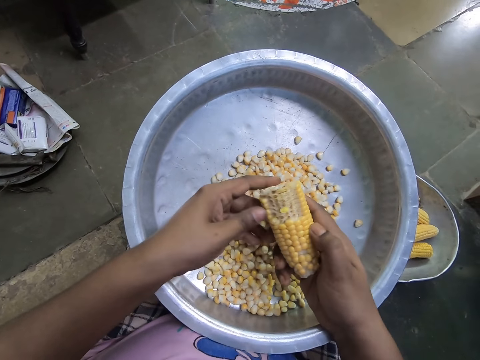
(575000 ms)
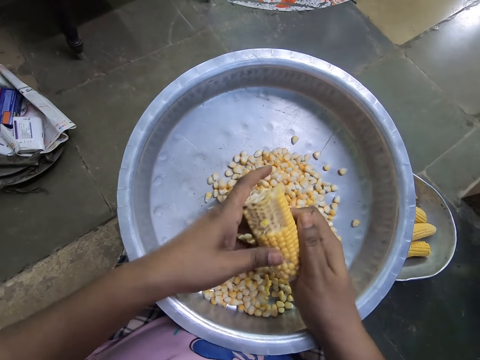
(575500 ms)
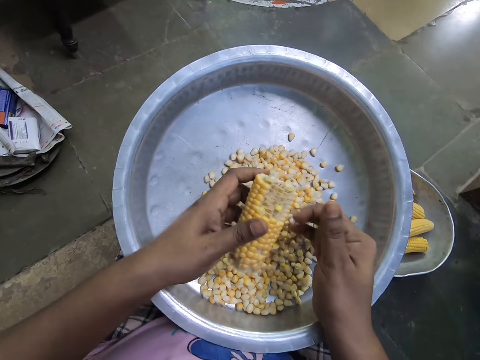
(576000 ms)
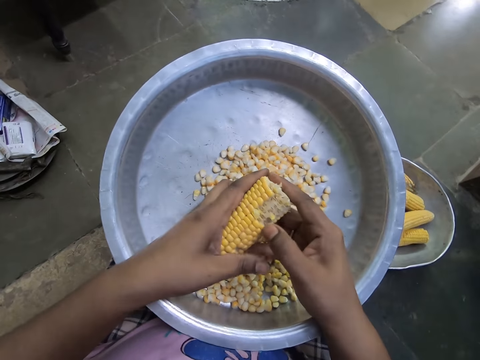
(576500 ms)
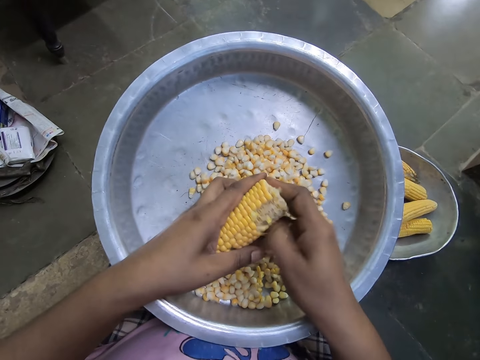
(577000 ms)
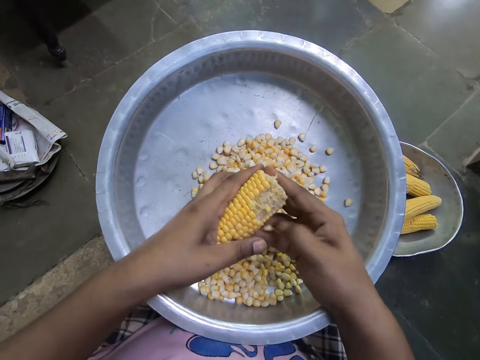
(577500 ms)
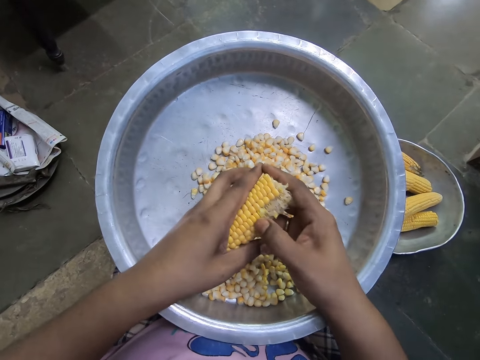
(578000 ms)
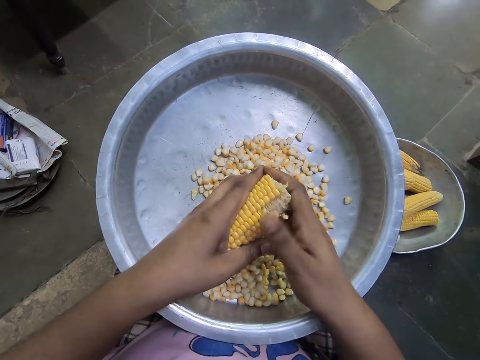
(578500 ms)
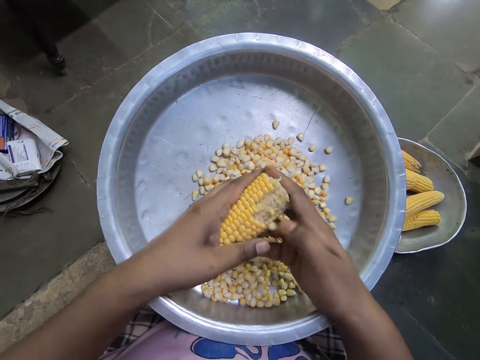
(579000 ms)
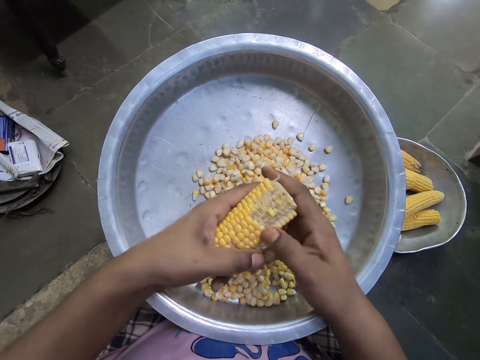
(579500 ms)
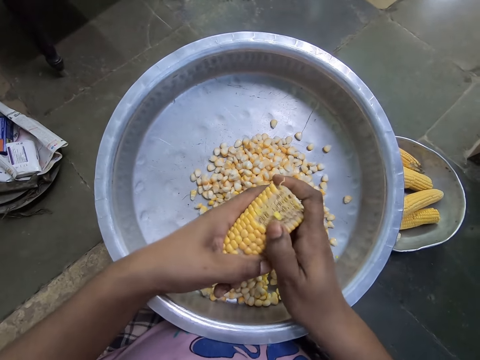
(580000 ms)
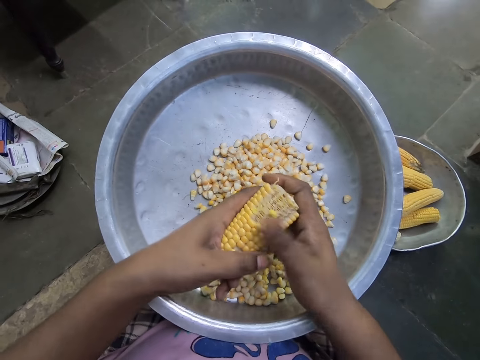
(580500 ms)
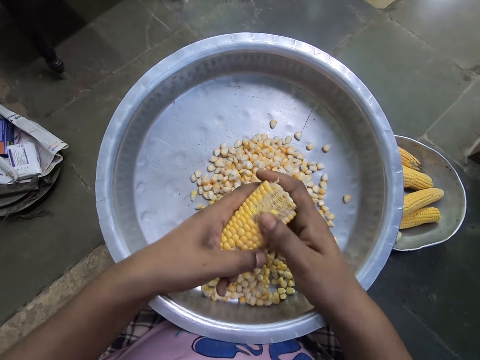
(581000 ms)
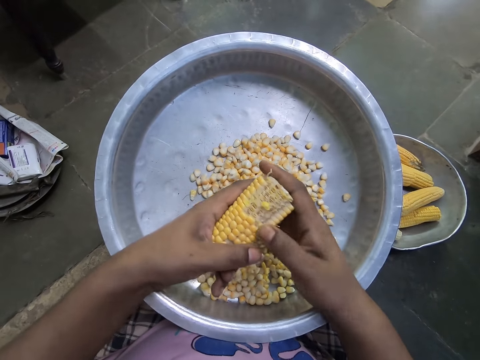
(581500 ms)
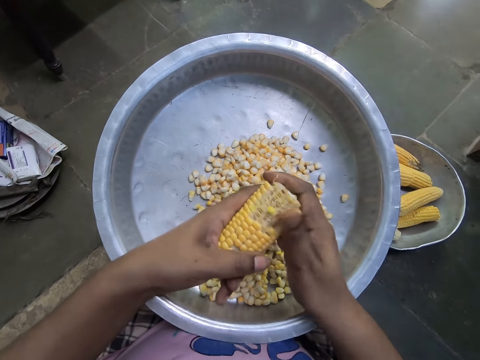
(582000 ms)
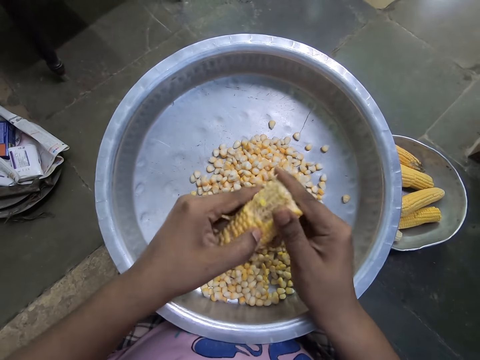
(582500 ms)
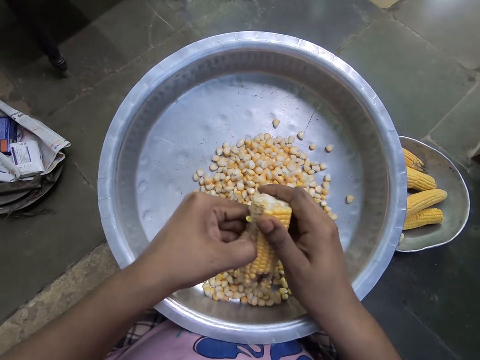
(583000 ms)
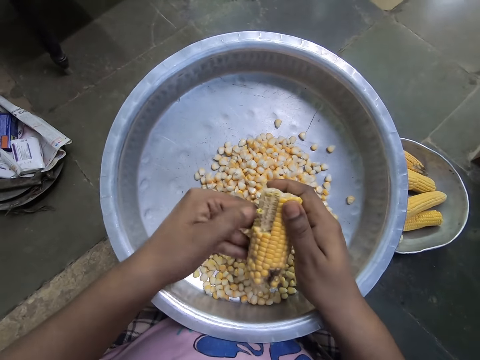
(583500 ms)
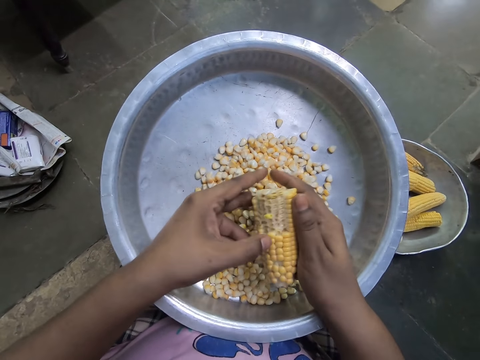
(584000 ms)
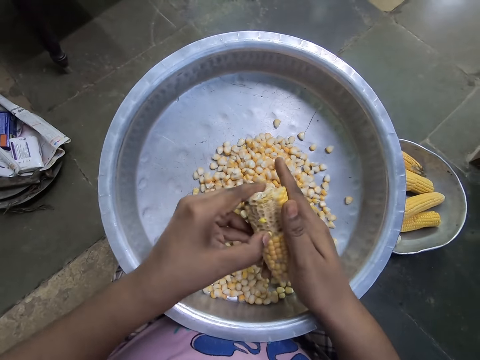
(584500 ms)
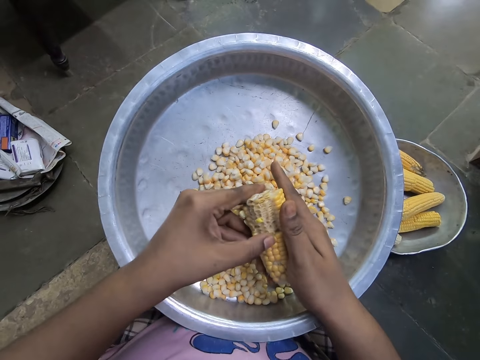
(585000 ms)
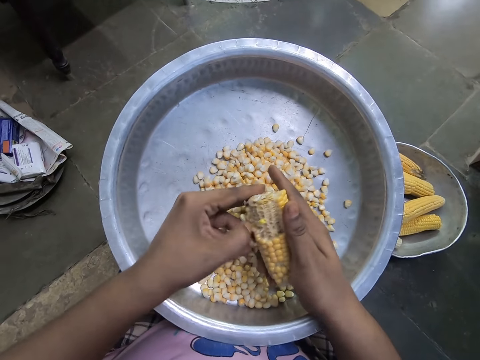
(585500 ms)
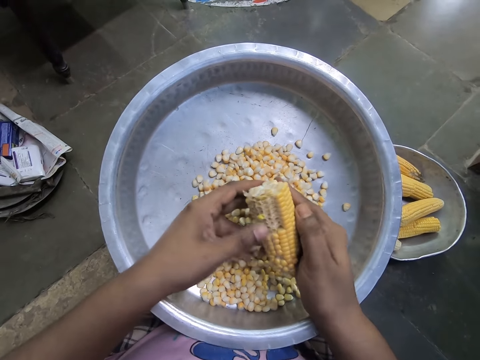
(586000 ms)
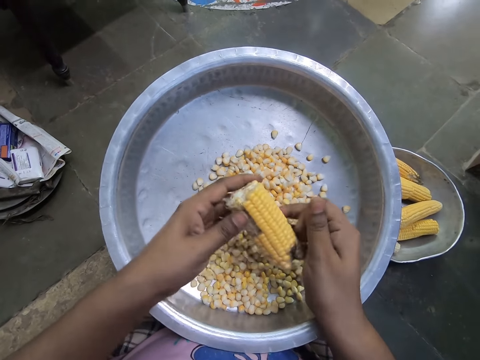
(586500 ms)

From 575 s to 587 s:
The camera wearer removes corn grains from the corncob in her left hand with her right hand into the bowl on her lap. She removes corn grains from the corncob in her right hand with her left hand into the bowl on her lap.

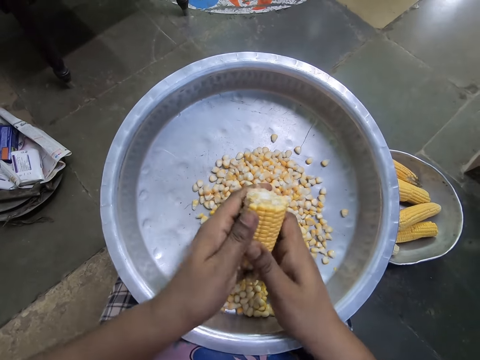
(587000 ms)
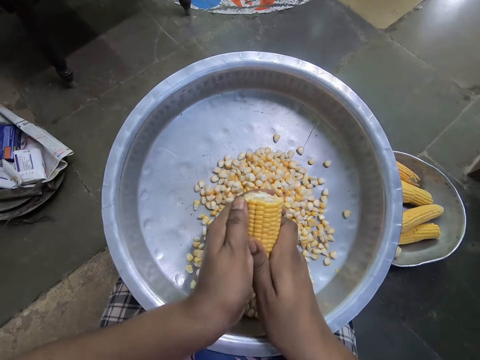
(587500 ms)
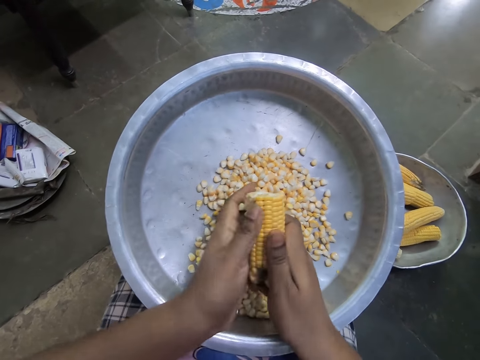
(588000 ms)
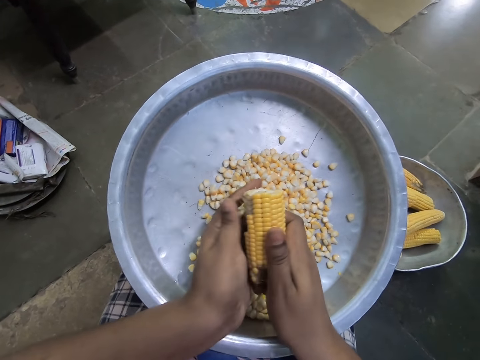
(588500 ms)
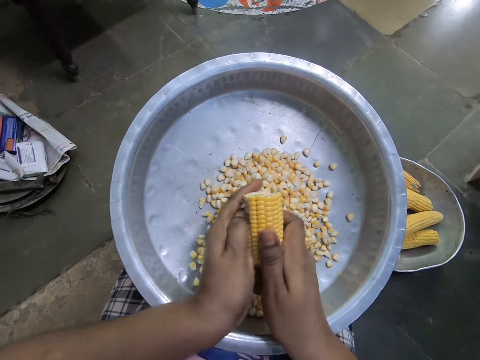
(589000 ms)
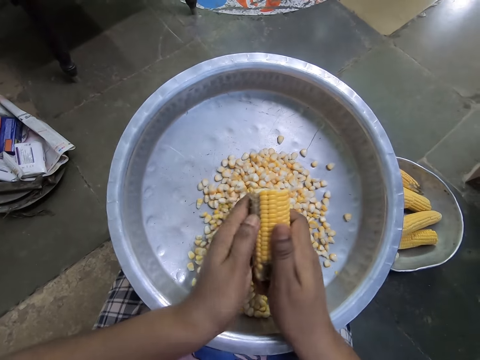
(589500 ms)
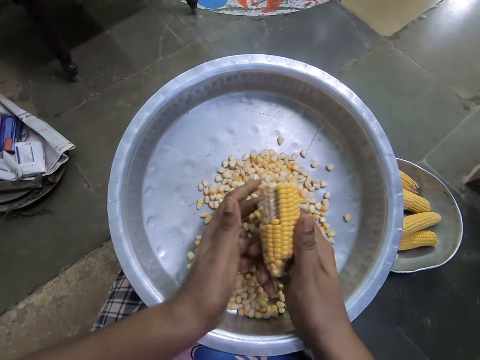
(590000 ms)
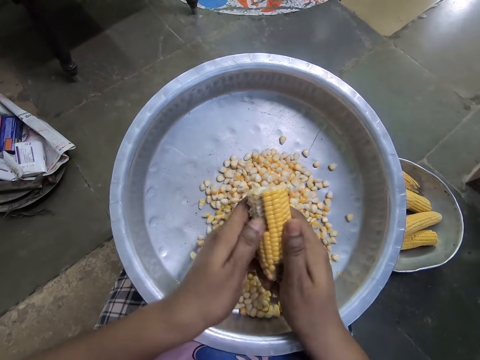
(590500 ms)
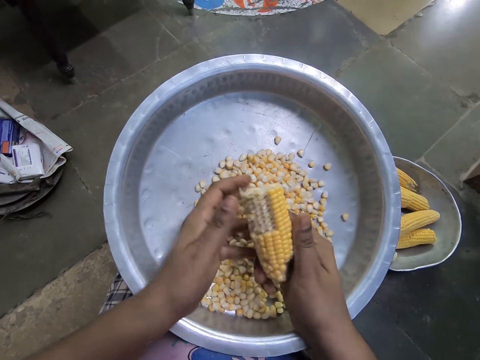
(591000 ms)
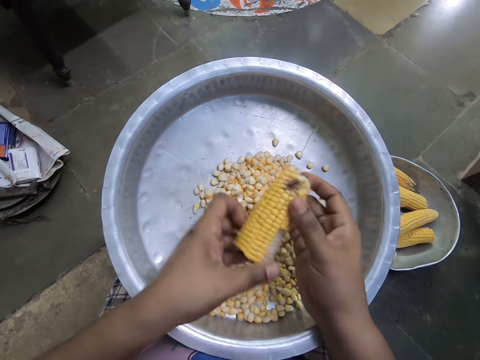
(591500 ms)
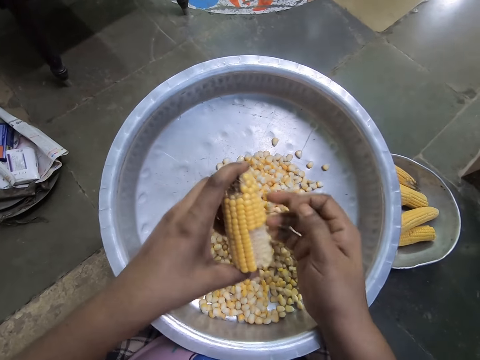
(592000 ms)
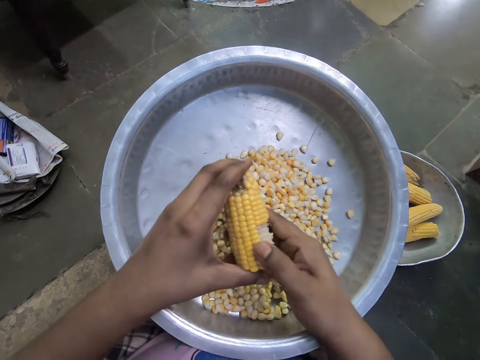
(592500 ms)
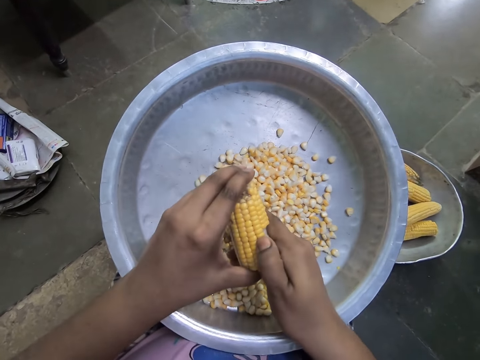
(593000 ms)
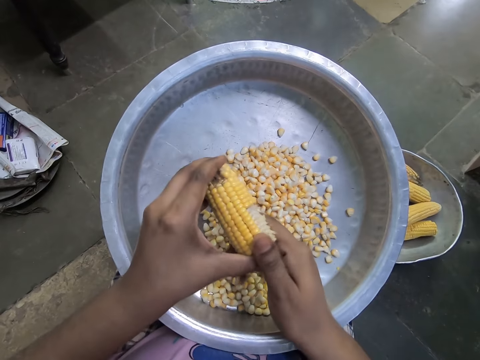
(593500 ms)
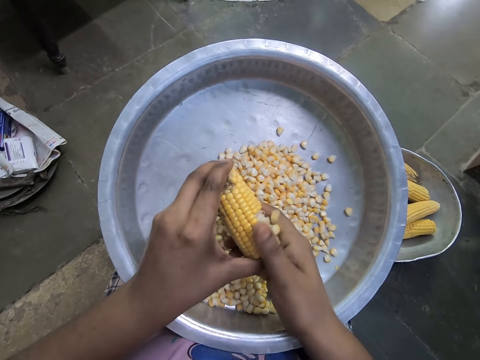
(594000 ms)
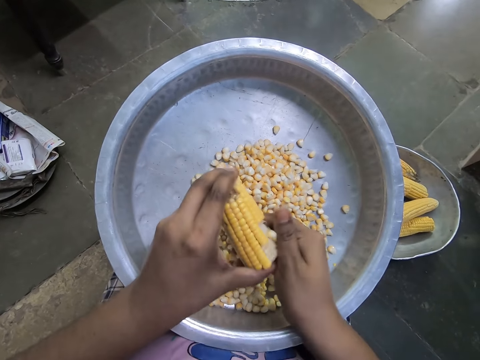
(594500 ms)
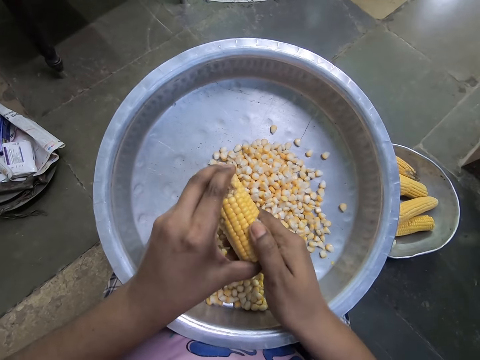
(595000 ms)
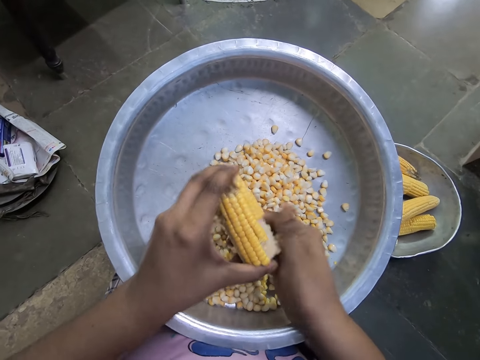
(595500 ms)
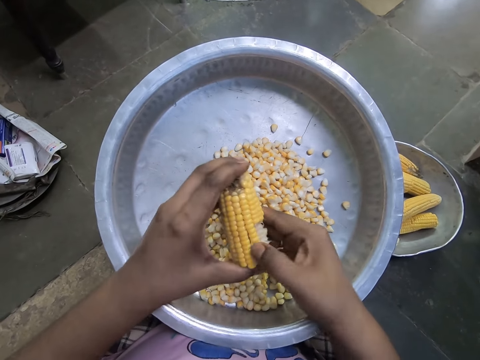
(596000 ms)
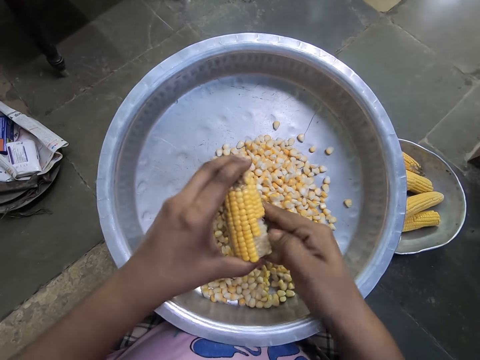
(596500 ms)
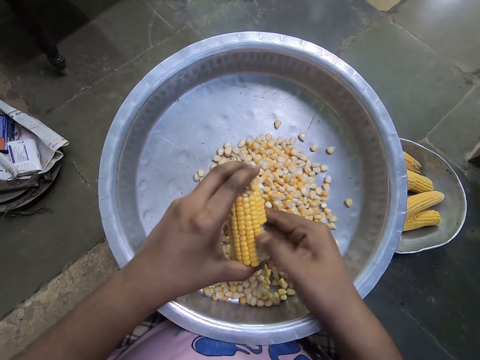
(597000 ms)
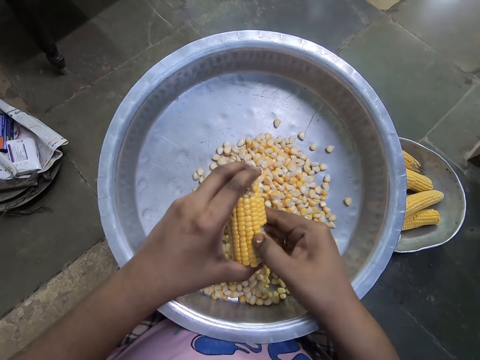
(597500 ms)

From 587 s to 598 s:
The camera wearer rotates the corn in her hands. She removes corn grains from the corncob in her left hand with her right hand into the bowl on her lap.

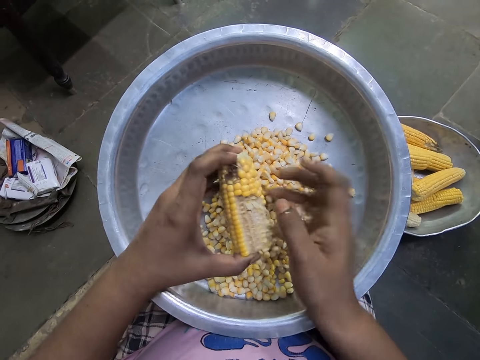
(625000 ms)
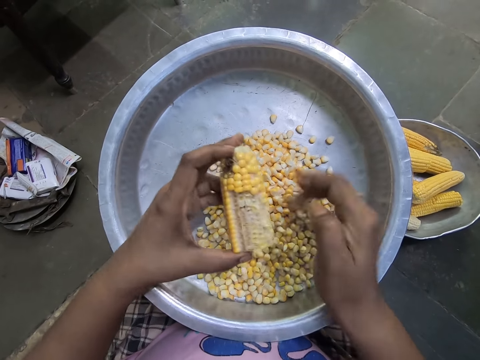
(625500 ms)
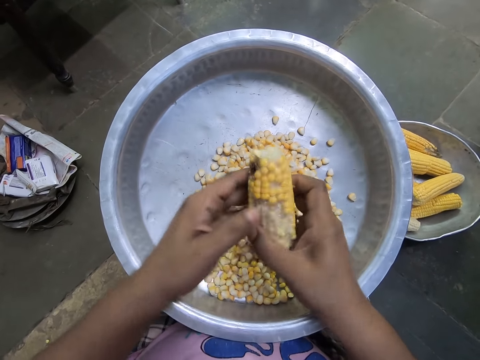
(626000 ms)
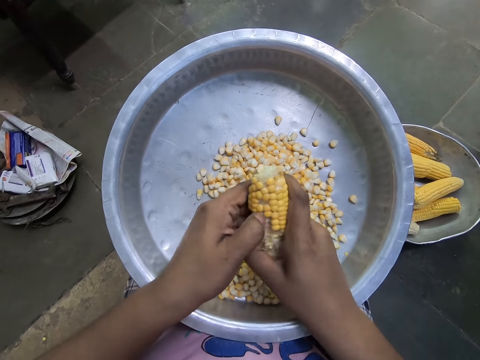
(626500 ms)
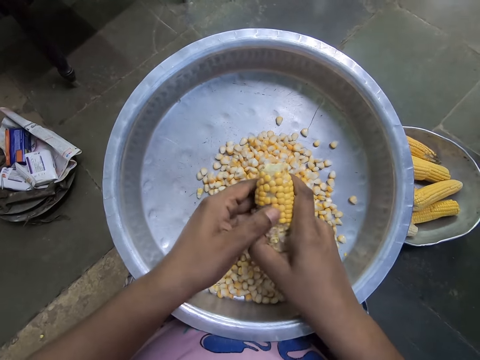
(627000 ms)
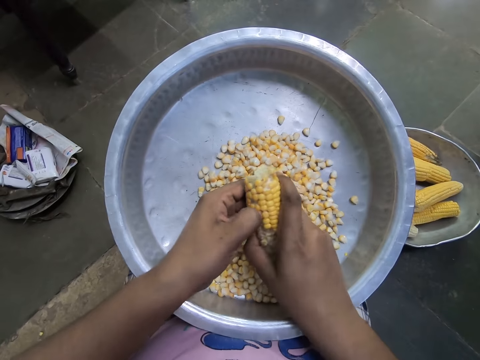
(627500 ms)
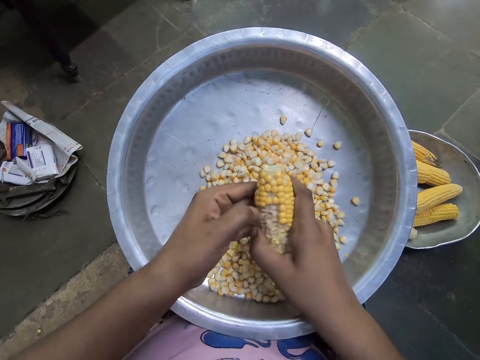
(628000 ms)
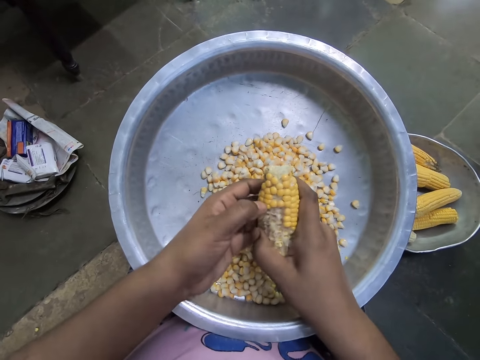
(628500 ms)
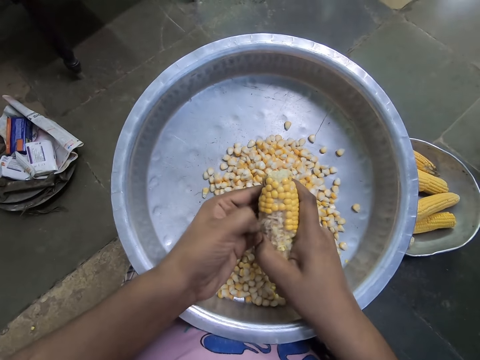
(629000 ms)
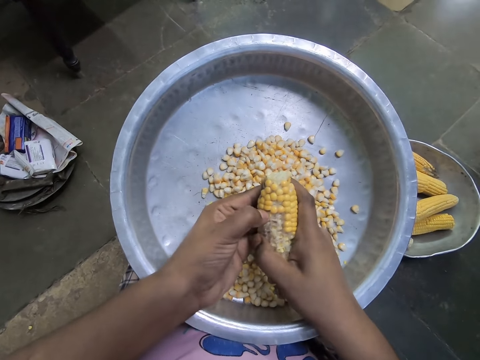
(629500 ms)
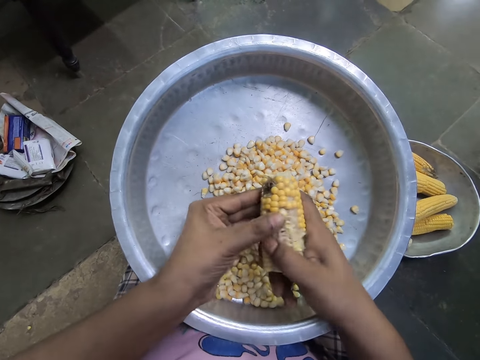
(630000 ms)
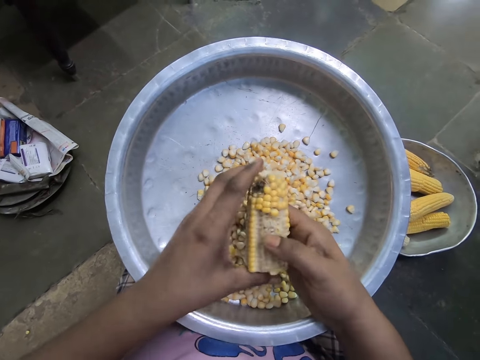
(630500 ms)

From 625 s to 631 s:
The camera wearer removes corn grains from the corncob in her right hand with her left hand into the bowl on her lap.
